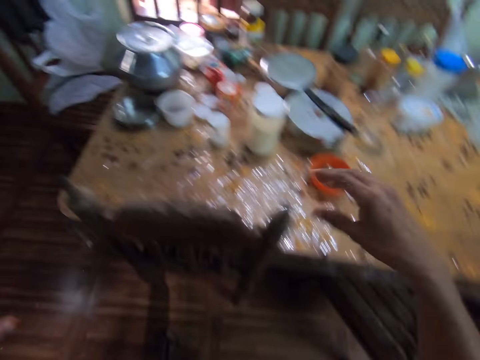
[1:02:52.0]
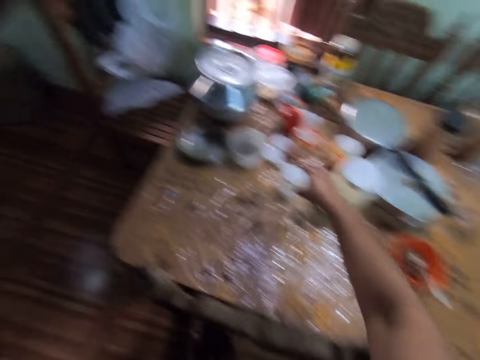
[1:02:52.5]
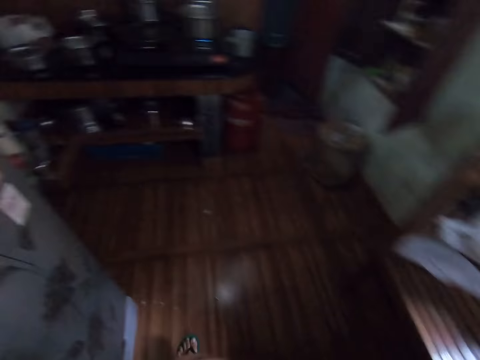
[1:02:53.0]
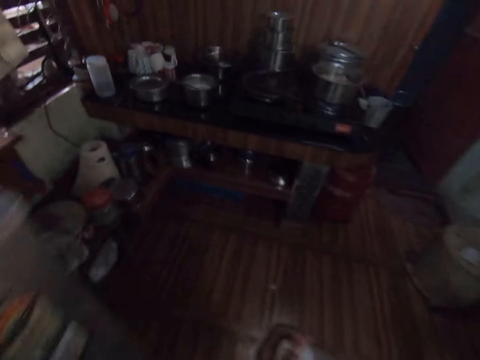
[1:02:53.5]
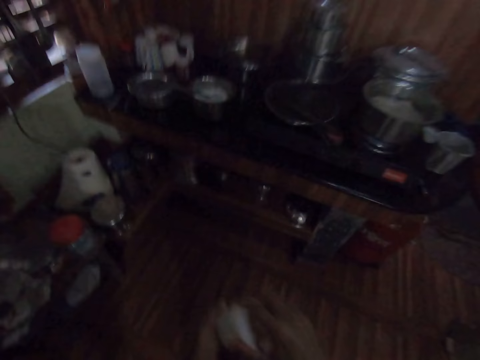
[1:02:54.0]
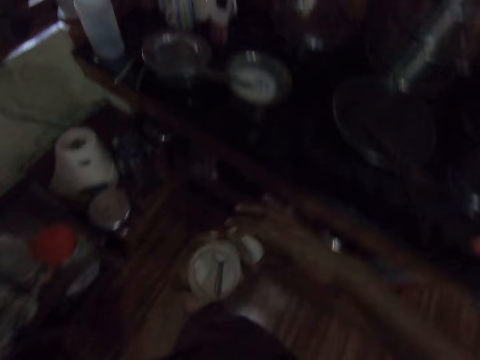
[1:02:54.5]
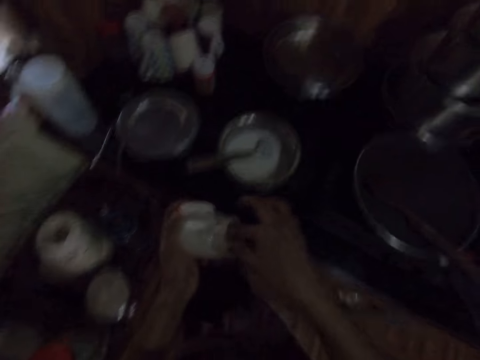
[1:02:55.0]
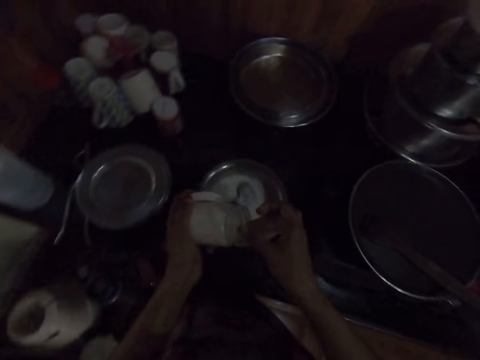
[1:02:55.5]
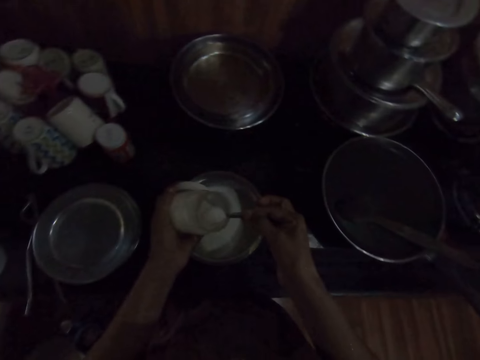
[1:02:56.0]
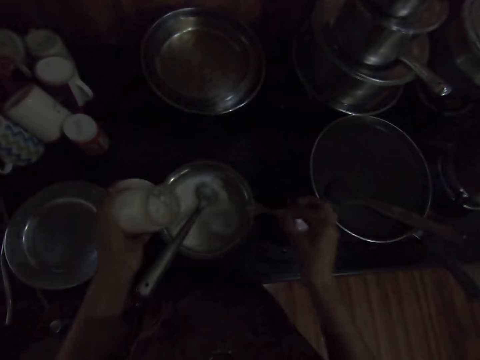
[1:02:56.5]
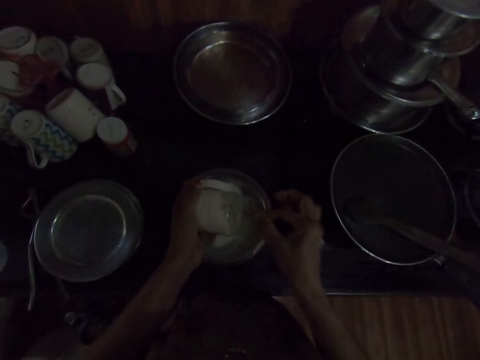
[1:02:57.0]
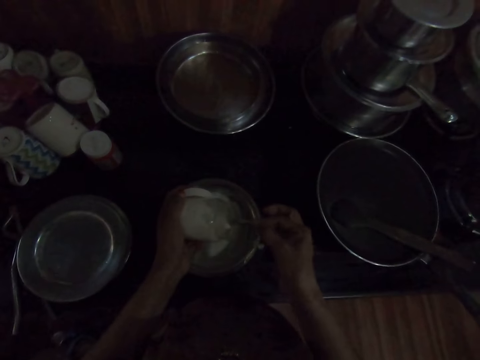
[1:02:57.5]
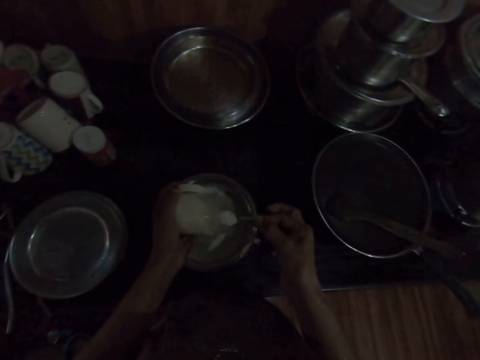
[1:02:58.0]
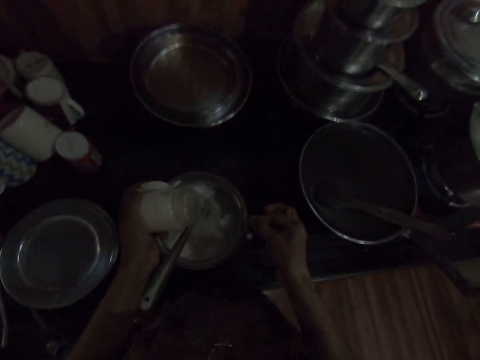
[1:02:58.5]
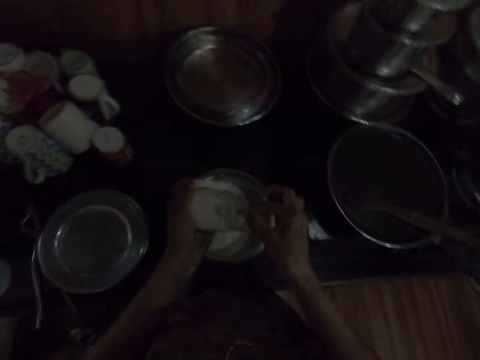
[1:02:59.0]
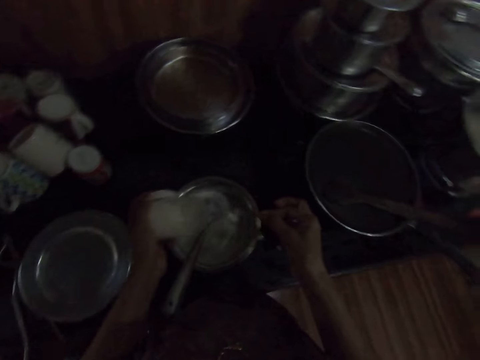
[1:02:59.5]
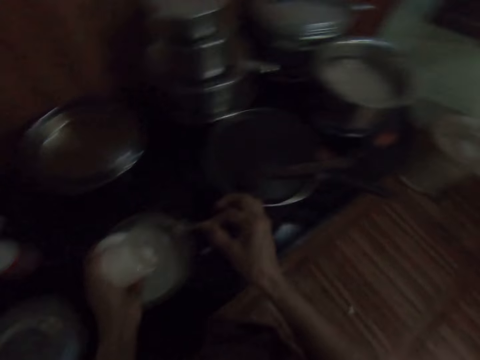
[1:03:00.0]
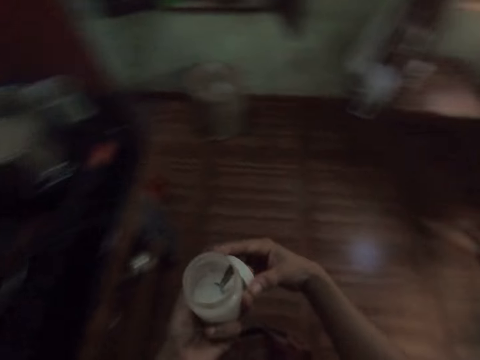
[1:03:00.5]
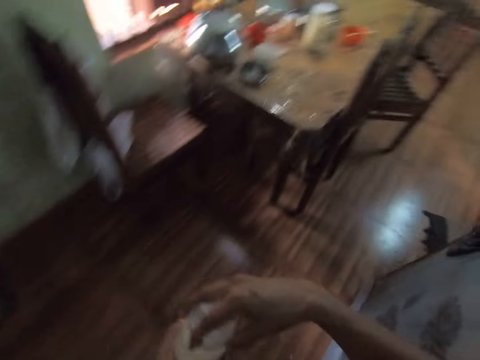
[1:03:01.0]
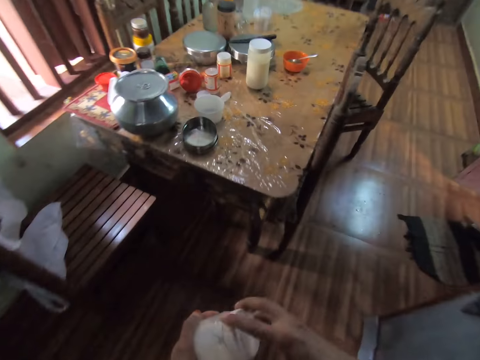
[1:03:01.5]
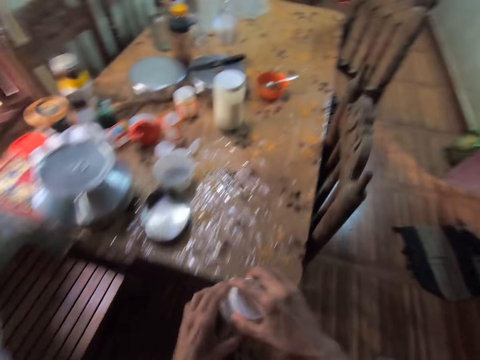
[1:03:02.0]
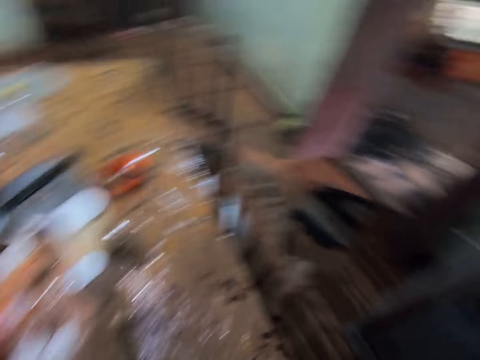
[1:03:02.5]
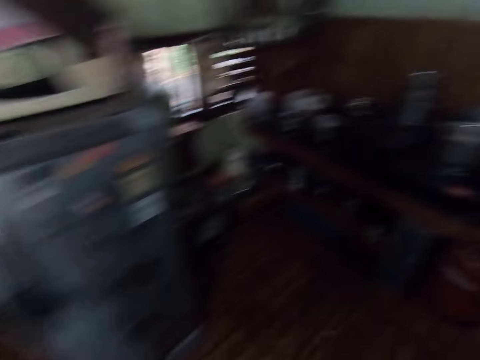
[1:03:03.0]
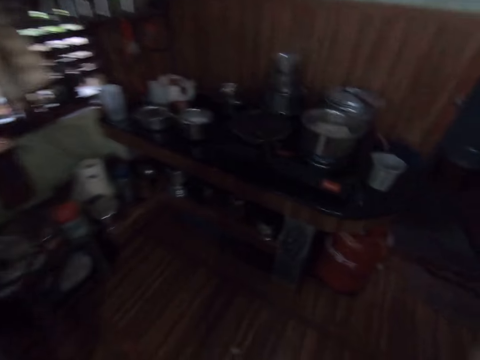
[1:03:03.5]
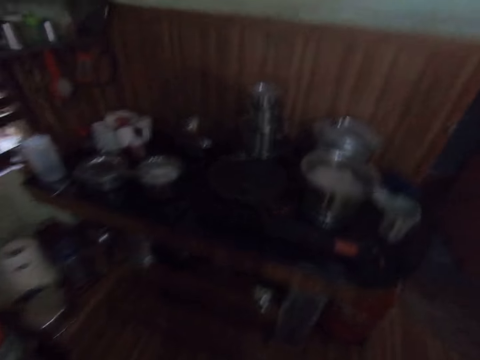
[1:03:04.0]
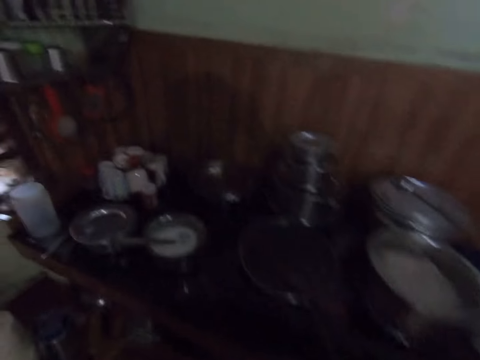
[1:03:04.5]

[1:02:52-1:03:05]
The camera wearer picks up a tin of something. They walk around. They scoop something. They pour something on the cooking pot. They scoop something. They pour something on the cooking pot. They scoop something. They pour something on the cooking pot. They walk around. They close the tin of something. They place something on the dining table. They walk around.

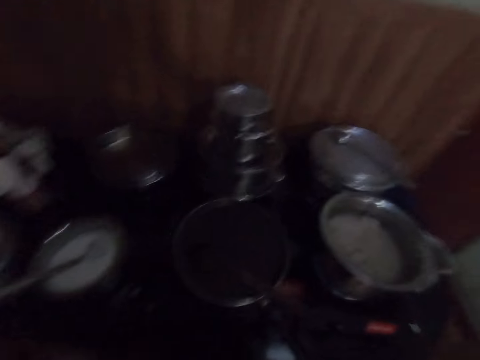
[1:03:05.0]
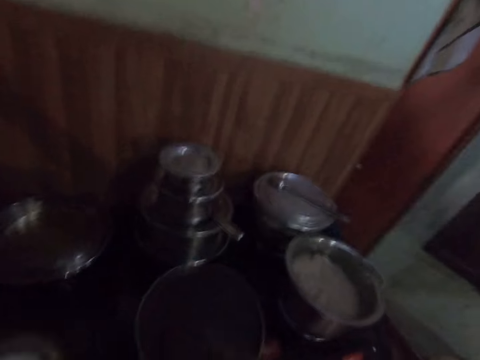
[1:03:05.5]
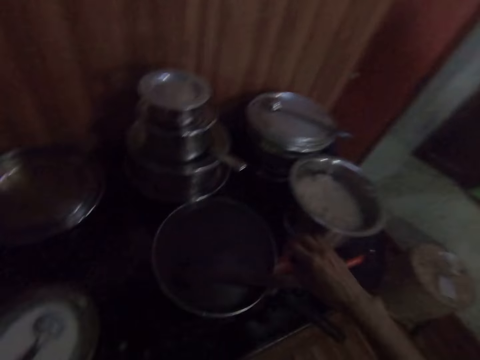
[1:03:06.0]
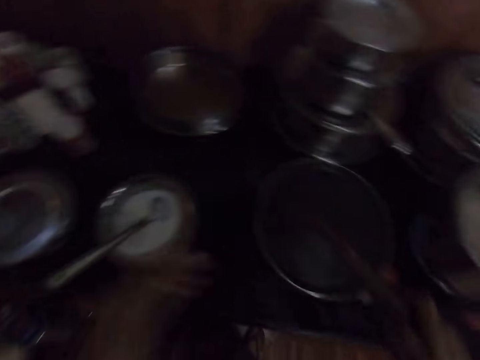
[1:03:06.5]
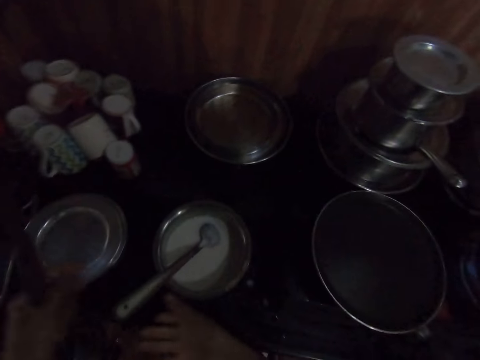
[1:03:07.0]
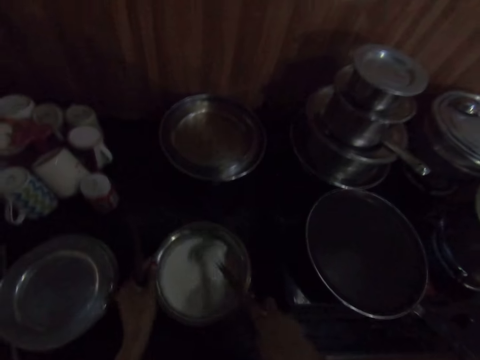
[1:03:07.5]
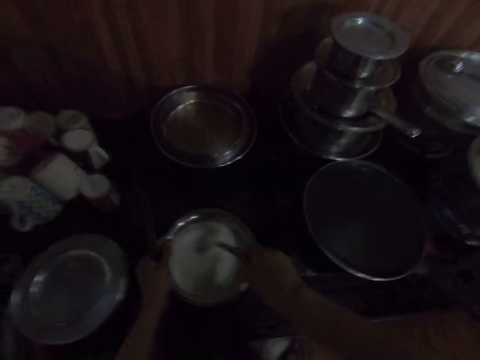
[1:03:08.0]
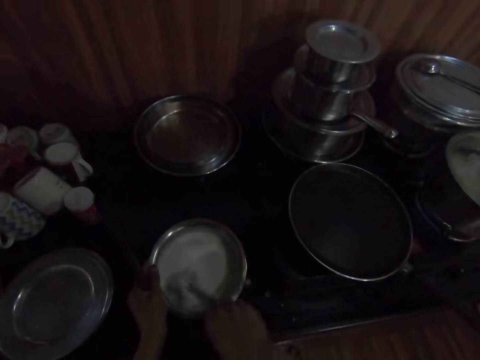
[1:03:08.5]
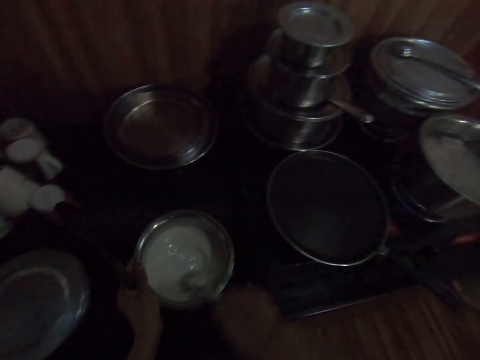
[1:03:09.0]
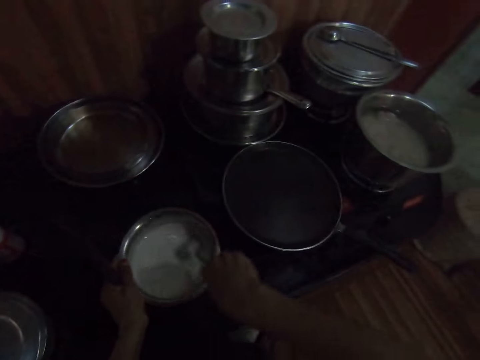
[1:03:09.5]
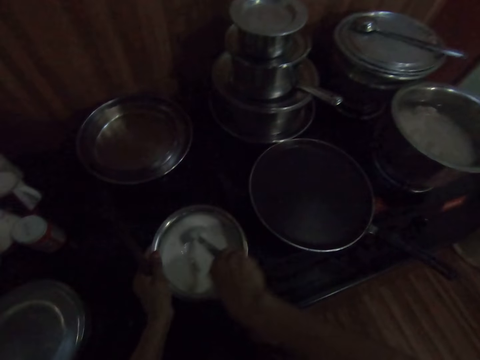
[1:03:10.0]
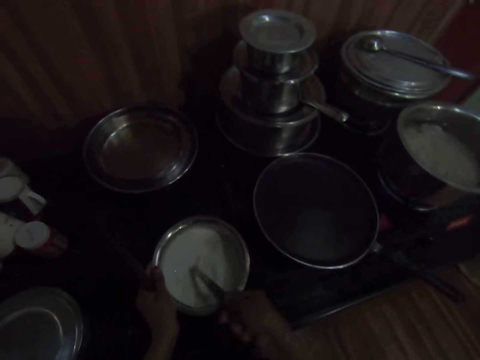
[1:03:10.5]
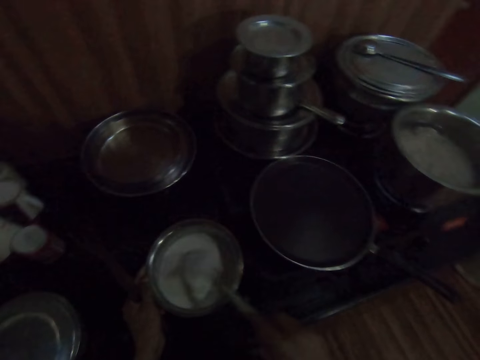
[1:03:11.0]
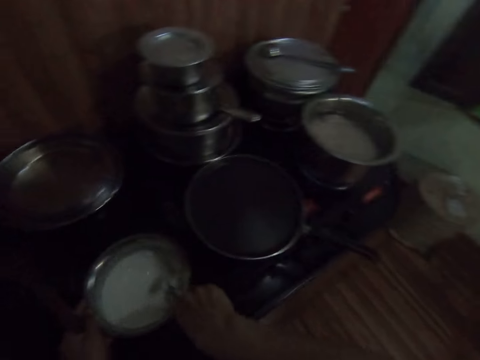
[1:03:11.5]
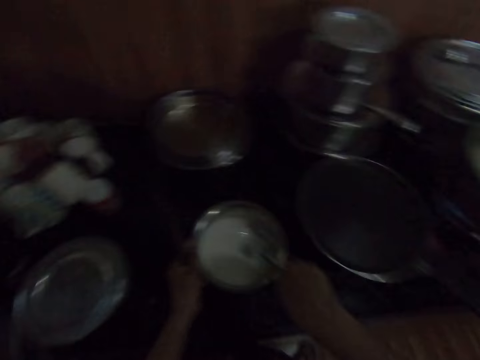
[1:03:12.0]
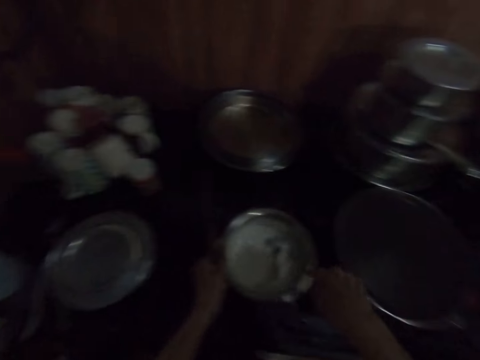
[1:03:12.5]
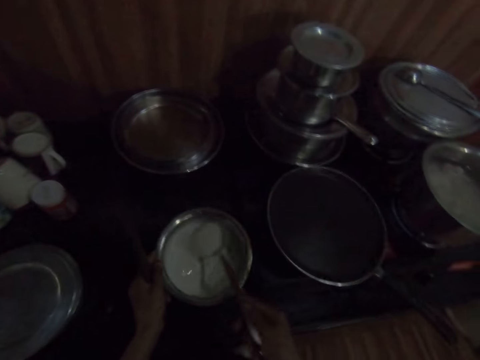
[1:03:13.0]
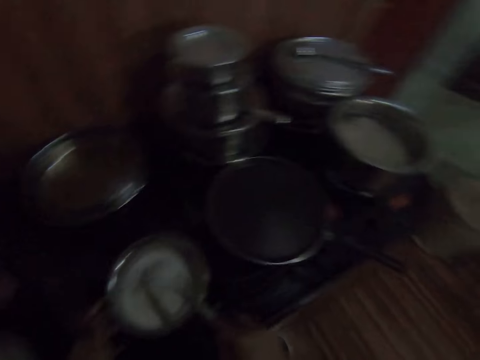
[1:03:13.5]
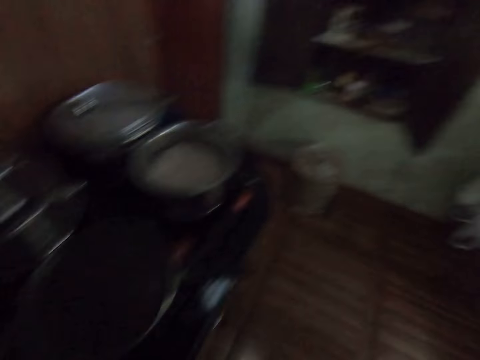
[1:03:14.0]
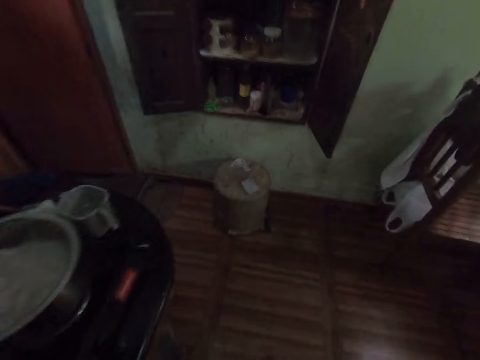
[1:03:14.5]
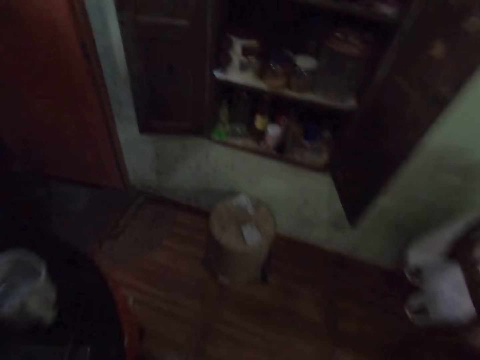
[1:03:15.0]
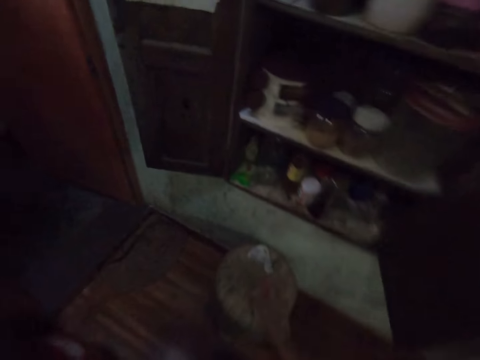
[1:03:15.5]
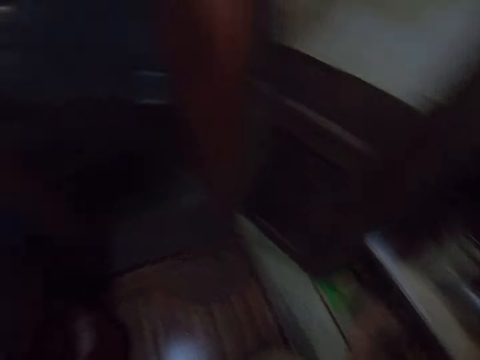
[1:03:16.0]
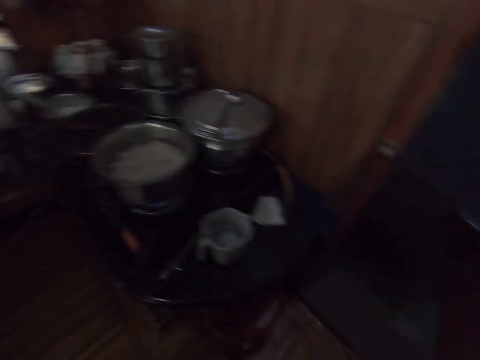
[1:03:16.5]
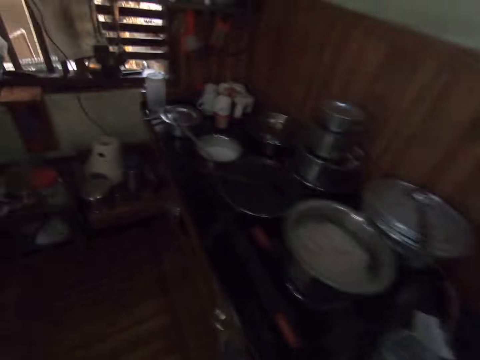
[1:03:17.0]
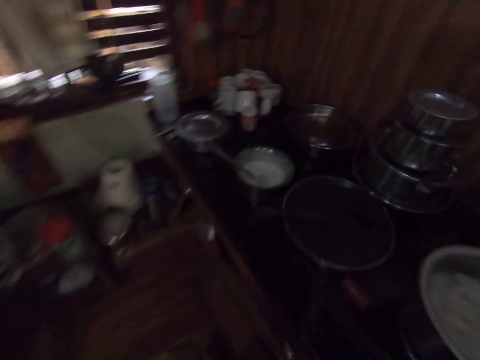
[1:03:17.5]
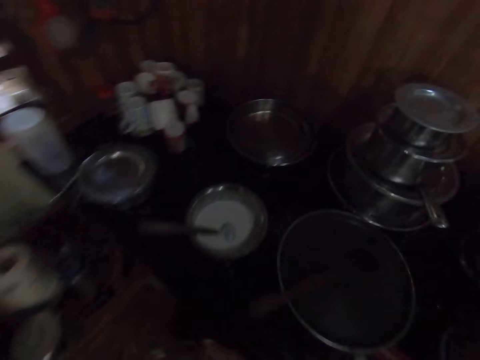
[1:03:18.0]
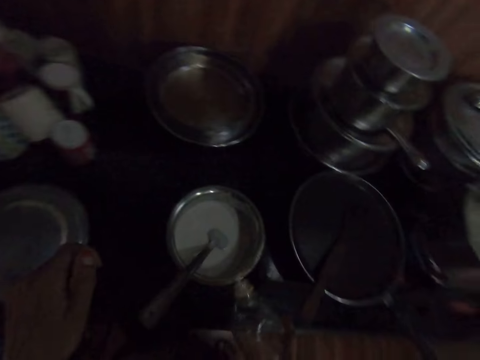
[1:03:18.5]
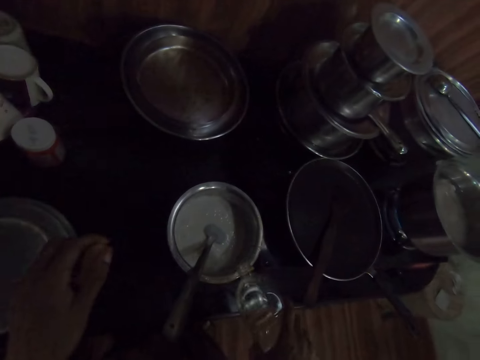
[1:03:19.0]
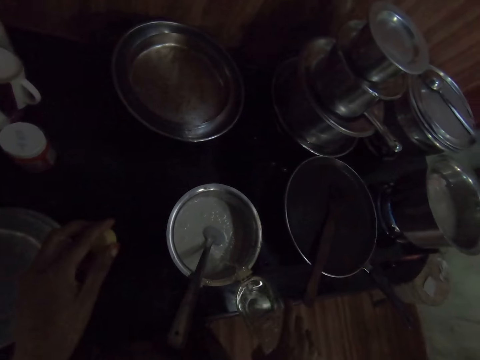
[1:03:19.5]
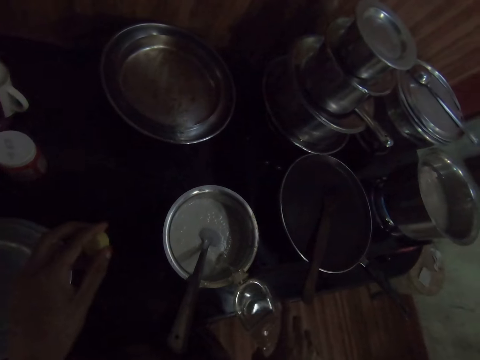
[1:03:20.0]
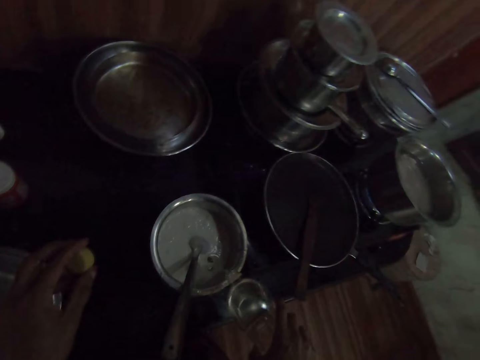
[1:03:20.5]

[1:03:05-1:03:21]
The camera wearer picks up the cooking spoon. She makes a step. She stirs something. She walks around. She picks up a bottle of groundnut oil from a shelf with her right hand. She walks around the room. She pours the groundnut oil from the bottle in her right hand in the pot.
